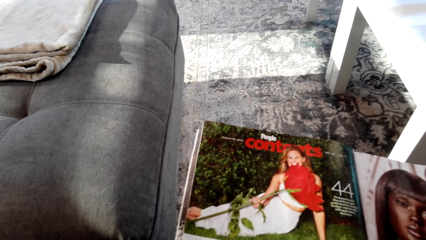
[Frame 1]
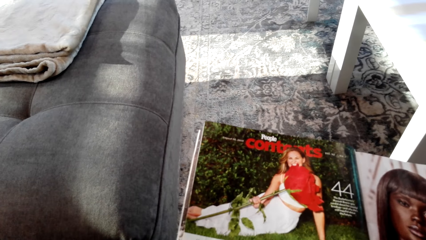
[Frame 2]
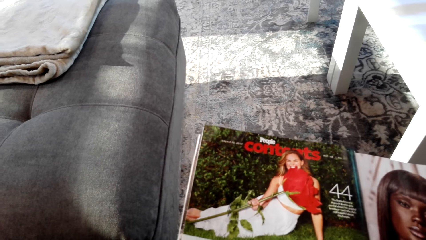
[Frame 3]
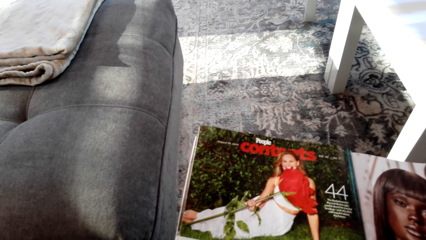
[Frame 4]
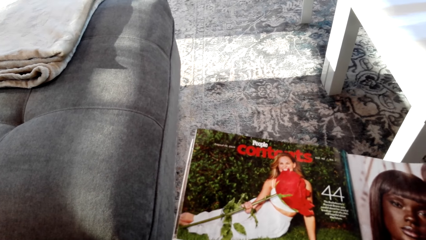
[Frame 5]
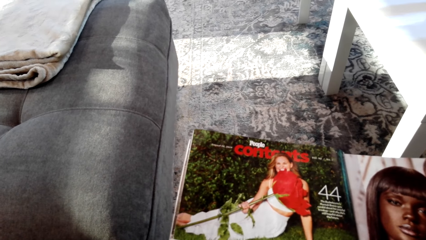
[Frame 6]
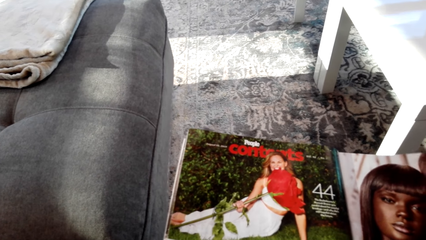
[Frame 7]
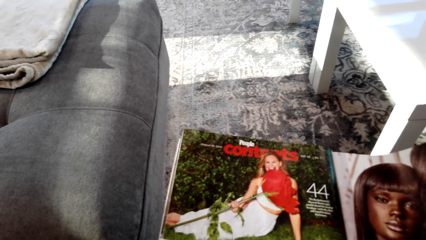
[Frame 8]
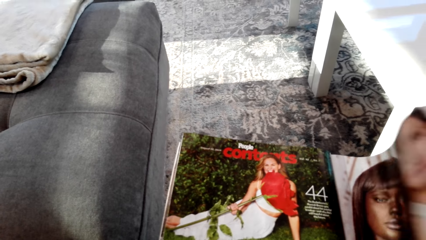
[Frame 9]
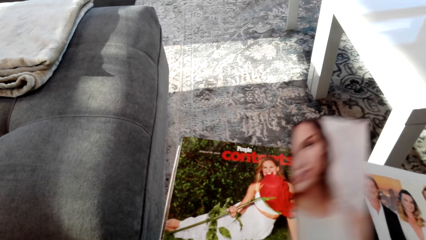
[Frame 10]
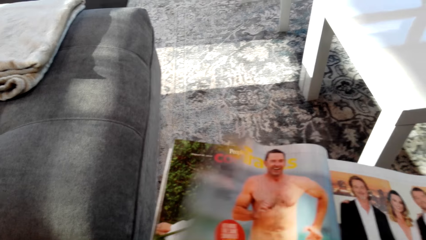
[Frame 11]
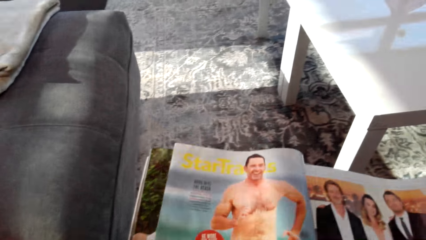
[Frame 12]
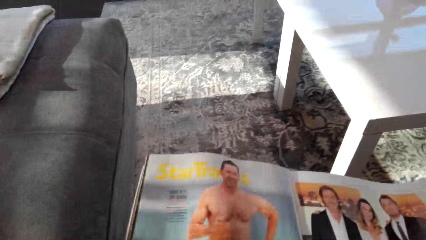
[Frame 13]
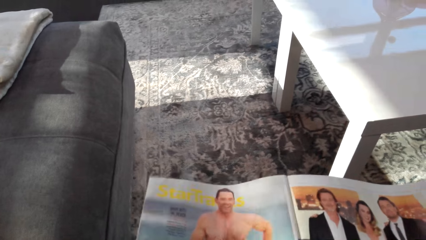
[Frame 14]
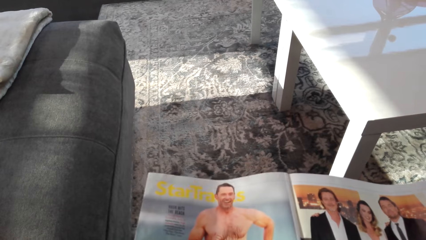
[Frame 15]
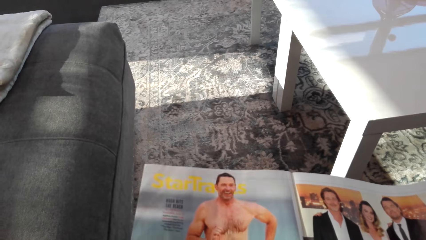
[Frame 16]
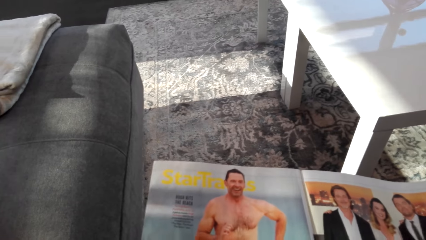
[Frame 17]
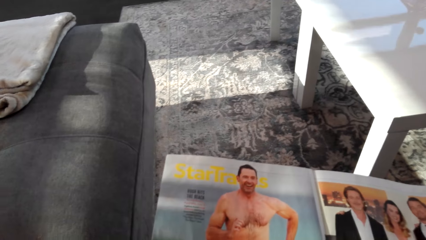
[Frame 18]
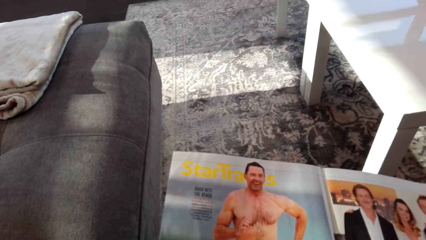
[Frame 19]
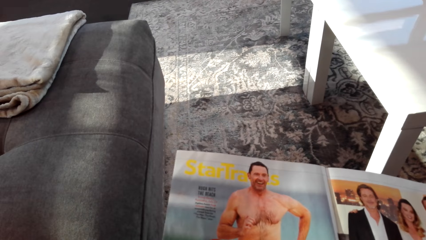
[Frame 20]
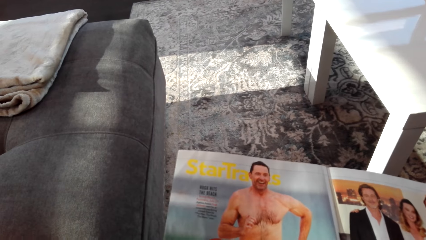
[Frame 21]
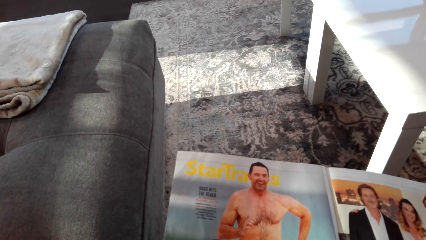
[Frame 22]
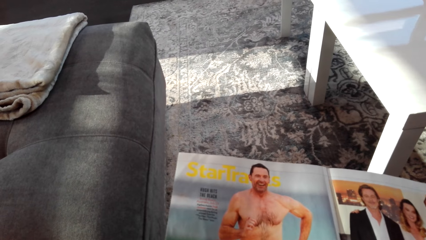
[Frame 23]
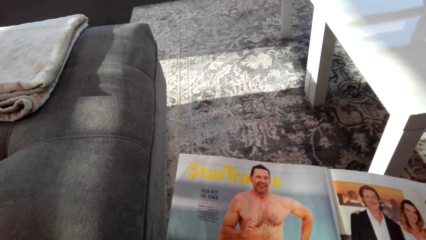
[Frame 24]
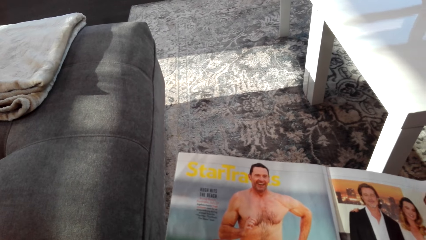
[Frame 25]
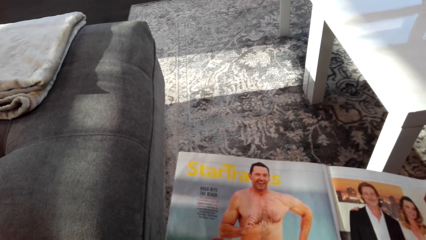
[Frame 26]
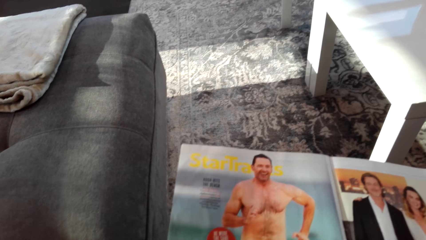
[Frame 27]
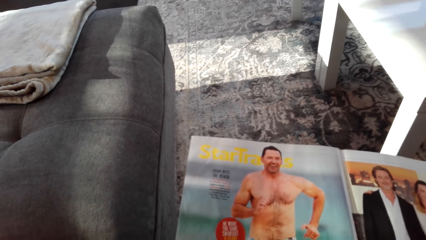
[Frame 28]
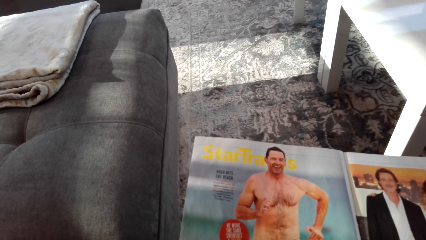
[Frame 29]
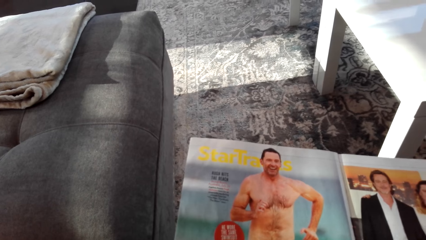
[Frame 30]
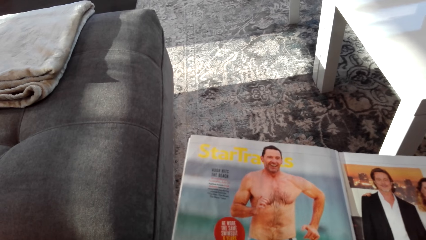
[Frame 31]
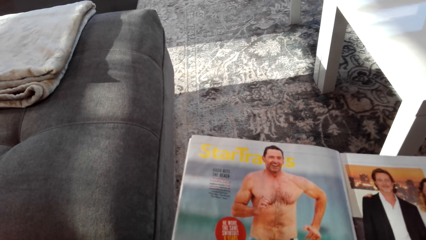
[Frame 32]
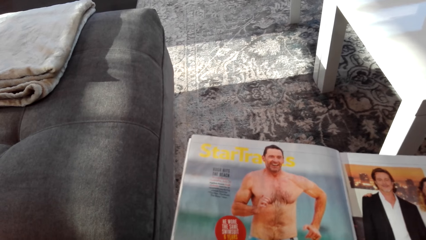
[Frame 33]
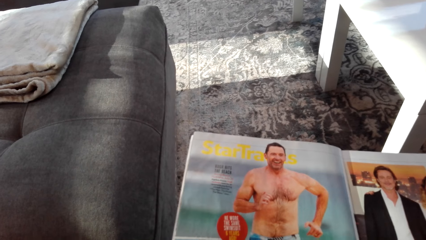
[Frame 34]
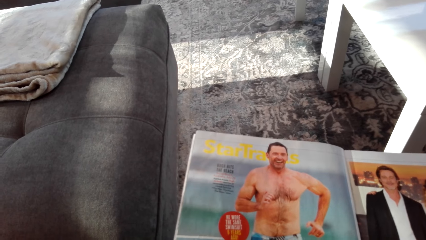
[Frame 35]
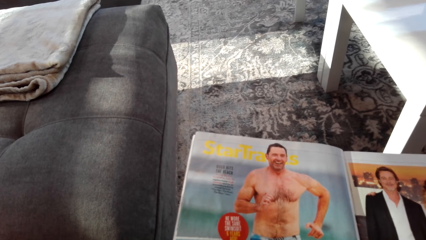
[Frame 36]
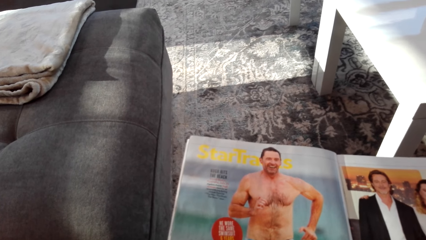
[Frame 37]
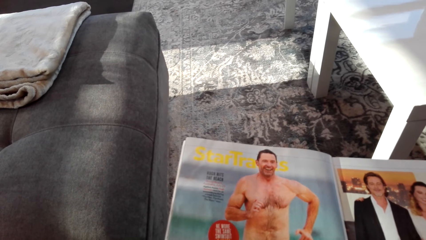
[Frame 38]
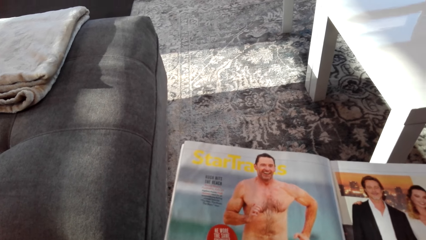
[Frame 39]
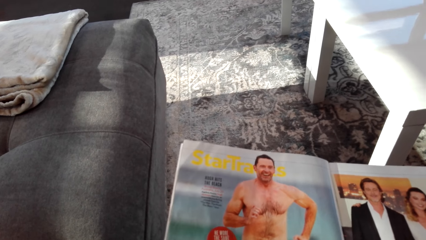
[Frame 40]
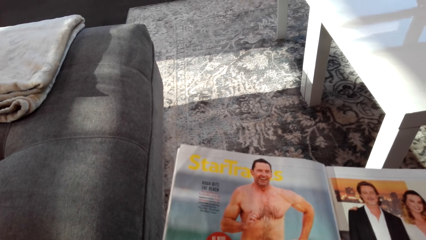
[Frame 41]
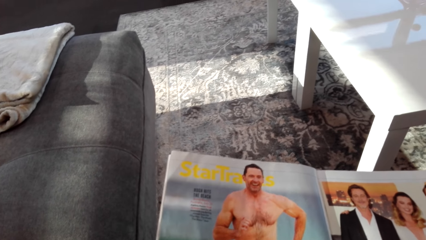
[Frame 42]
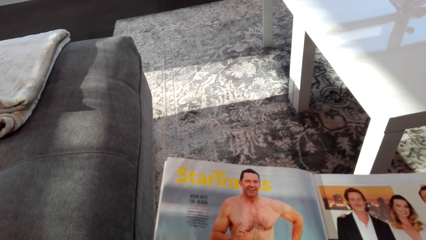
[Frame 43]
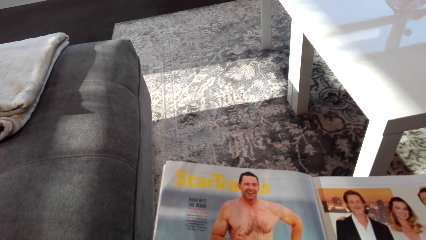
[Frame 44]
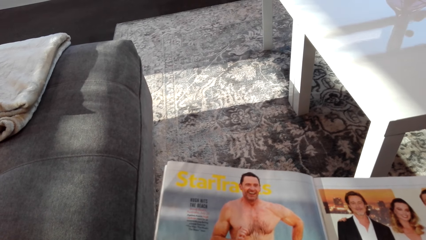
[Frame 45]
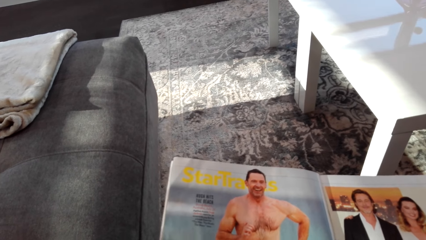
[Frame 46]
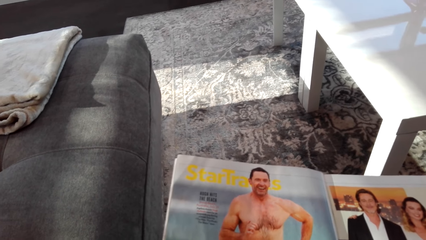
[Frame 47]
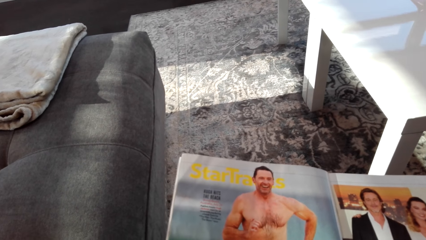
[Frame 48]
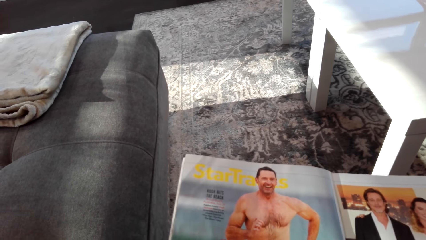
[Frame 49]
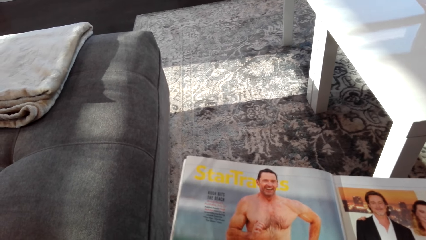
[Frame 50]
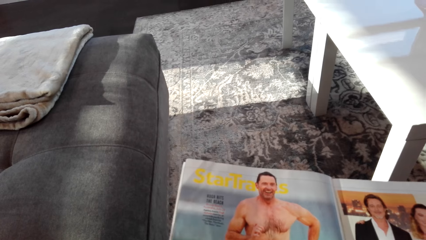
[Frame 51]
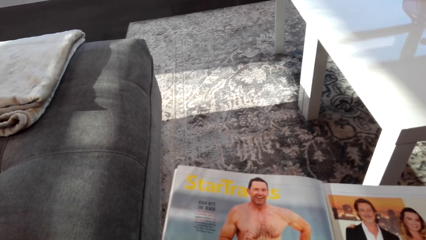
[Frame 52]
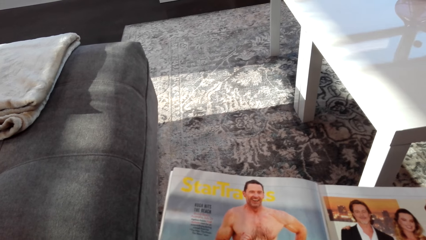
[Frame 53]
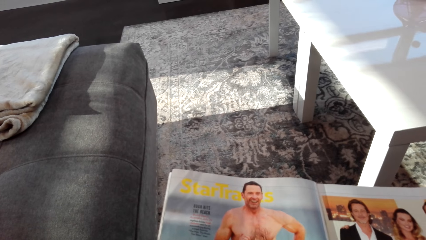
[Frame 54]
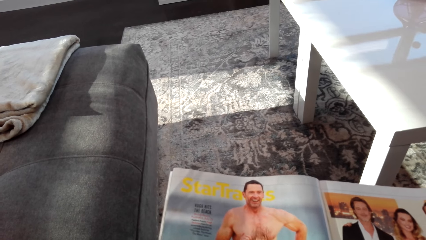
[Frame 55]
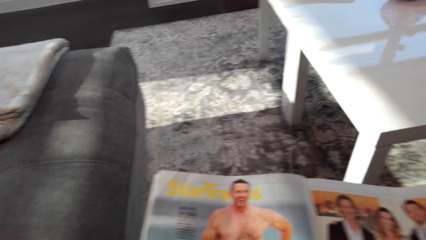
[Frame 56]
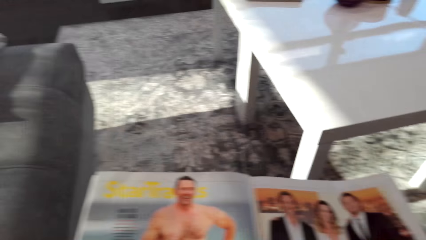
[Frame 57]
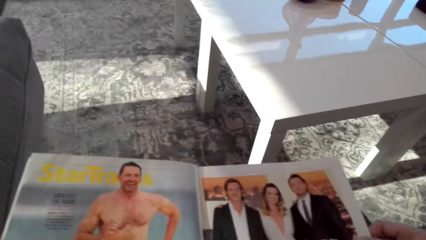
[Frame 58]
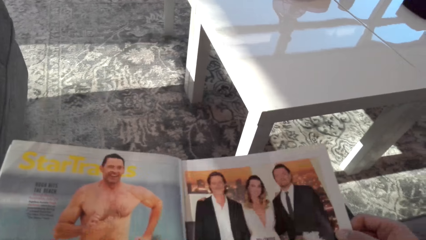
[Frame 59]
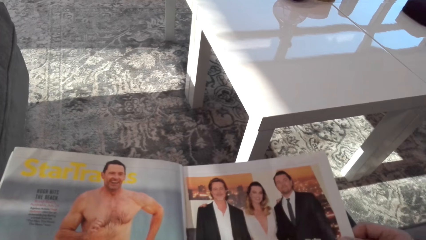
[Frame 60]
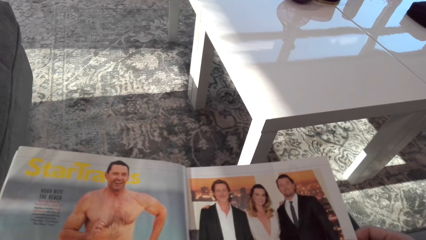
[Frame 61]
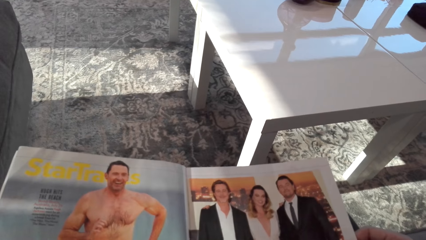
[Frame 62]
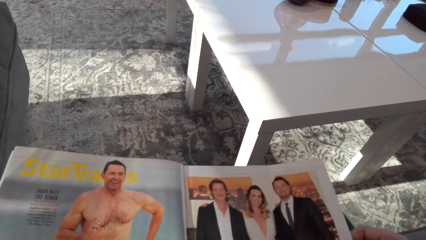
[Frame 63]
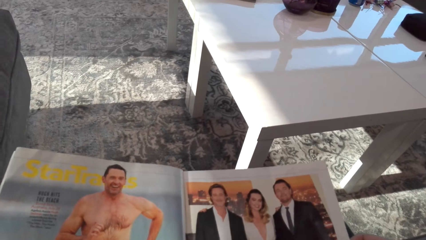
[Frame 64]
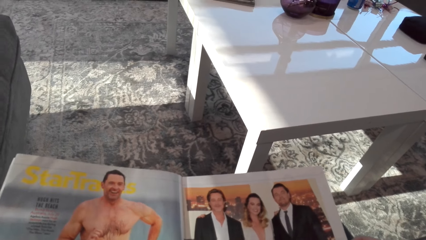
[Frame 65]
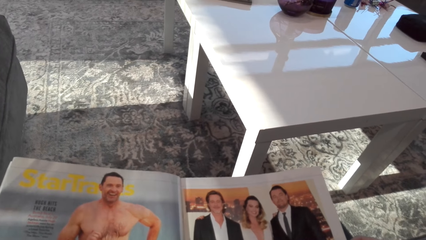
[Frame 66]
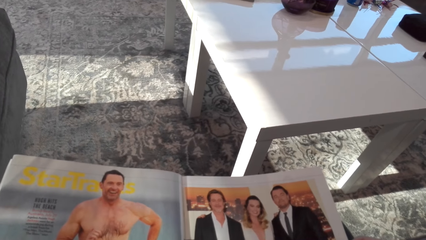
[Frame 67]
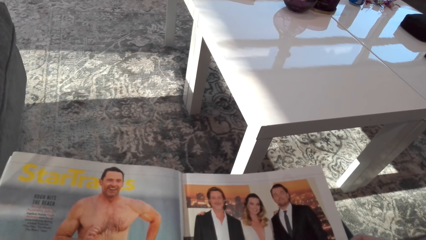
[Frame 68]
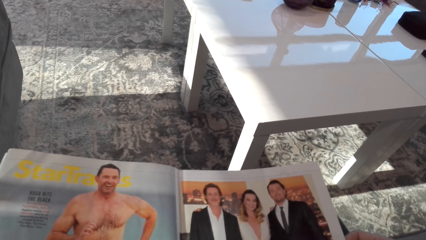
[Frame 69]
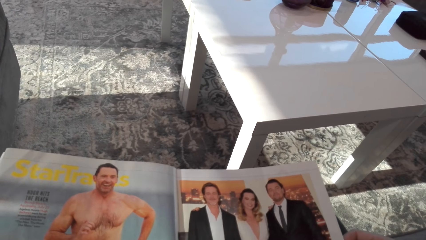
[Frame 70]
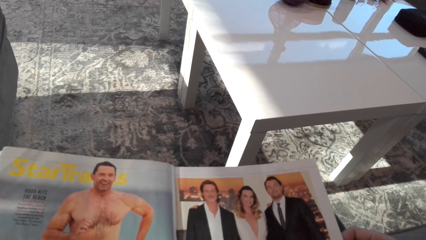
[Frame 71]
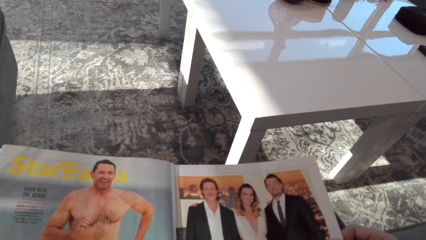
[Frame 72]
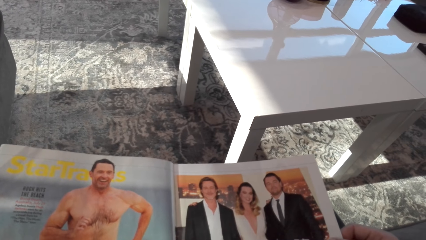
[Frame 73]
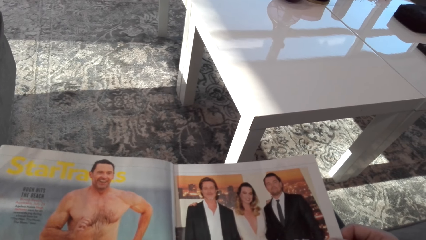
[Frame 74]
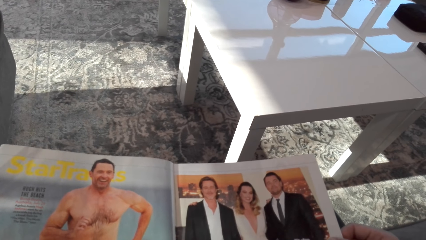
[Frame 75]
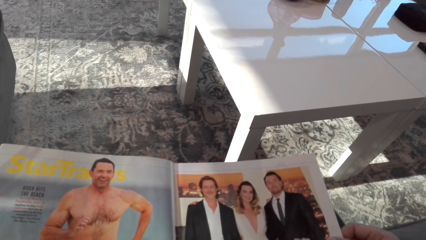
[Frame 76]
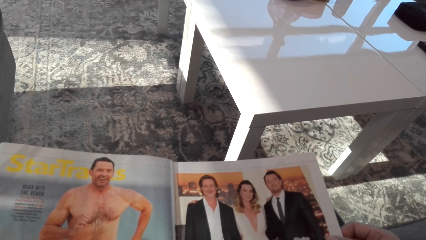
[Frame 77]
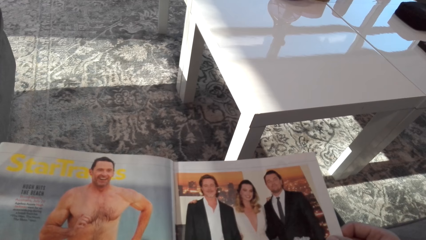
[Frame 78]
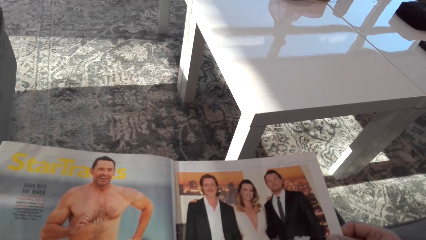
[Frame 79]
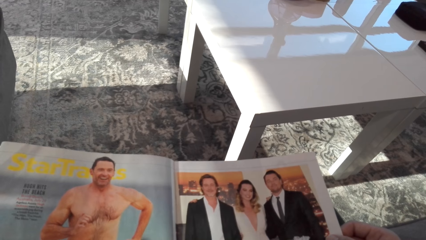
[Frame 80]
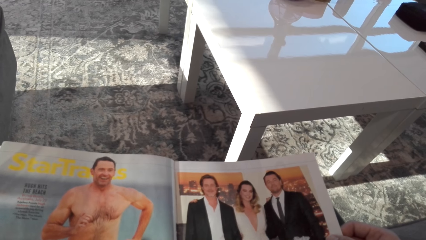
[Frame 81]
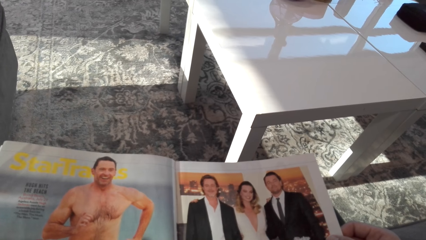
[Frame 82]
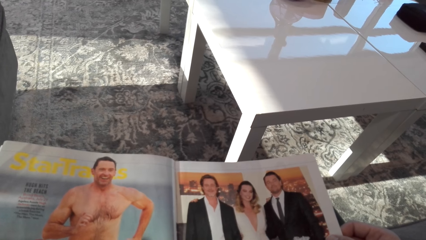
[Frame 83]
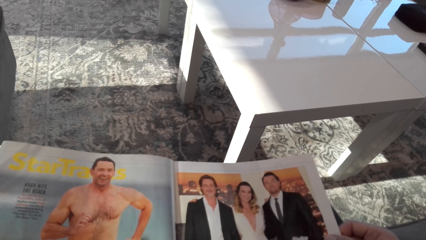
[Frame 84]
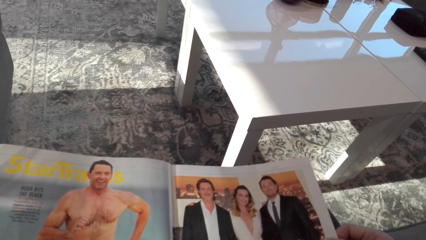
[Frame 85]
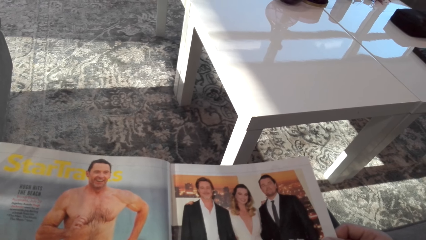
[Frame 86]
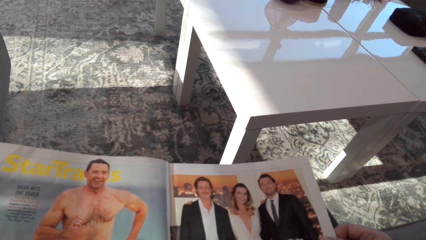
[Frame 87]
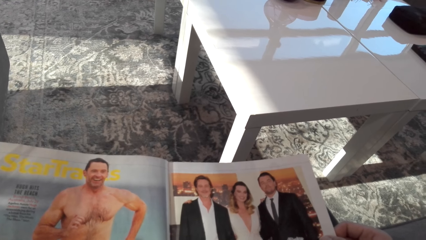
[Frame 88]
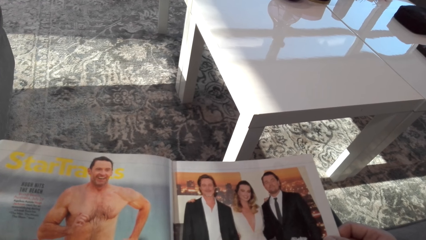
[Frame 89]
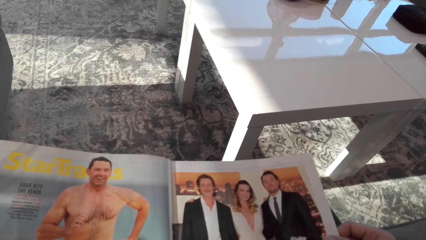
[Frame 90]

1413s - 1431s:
The camera wearer opens a page. They look at the magazine.
